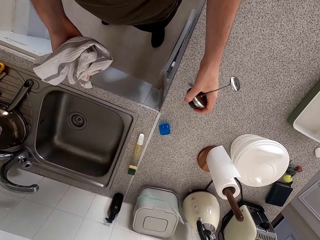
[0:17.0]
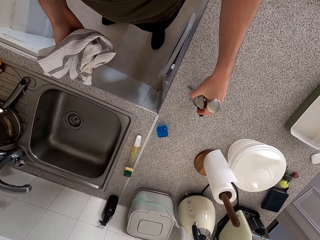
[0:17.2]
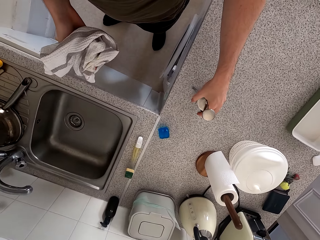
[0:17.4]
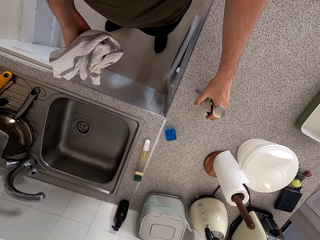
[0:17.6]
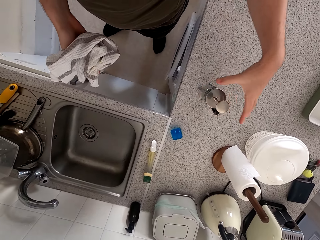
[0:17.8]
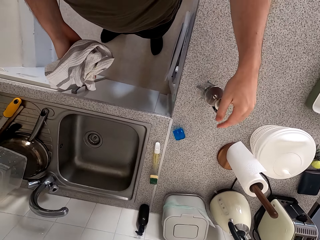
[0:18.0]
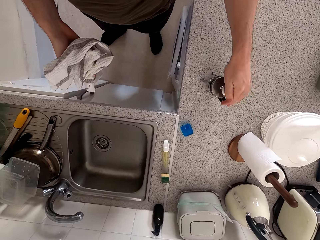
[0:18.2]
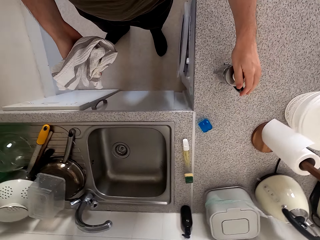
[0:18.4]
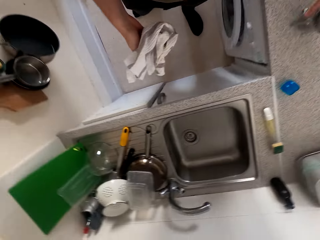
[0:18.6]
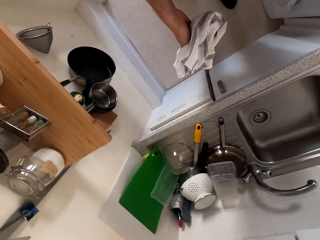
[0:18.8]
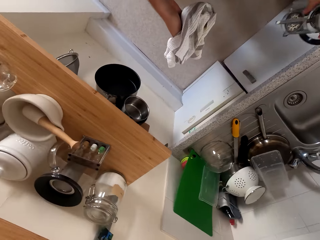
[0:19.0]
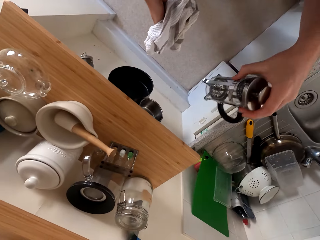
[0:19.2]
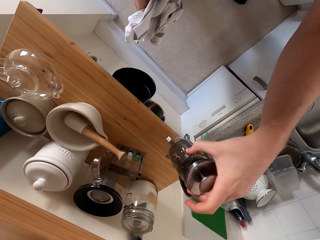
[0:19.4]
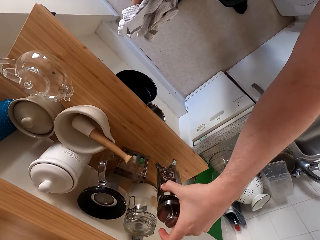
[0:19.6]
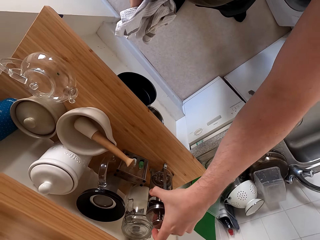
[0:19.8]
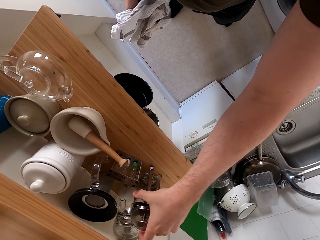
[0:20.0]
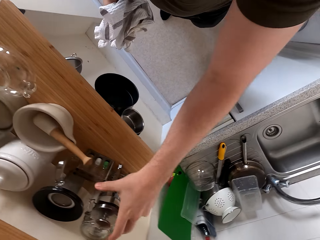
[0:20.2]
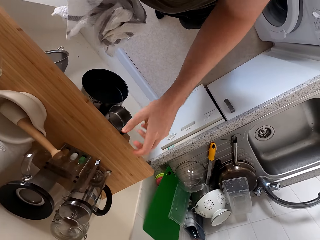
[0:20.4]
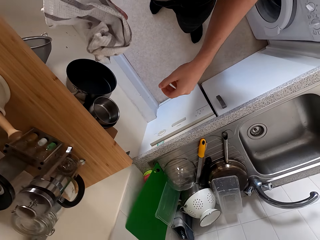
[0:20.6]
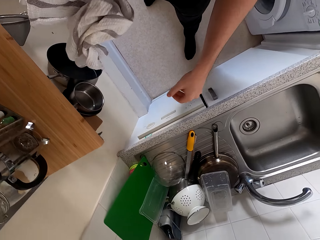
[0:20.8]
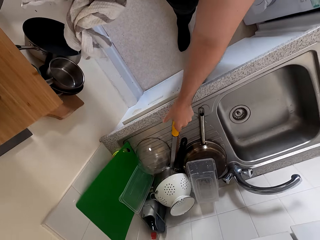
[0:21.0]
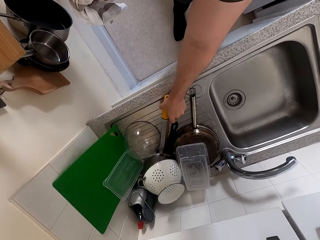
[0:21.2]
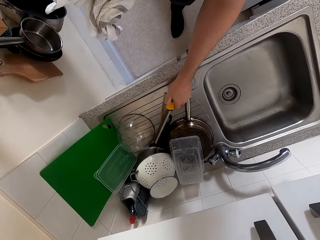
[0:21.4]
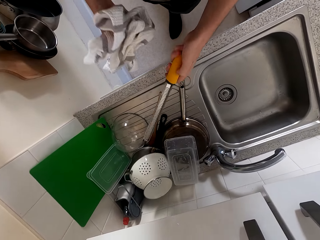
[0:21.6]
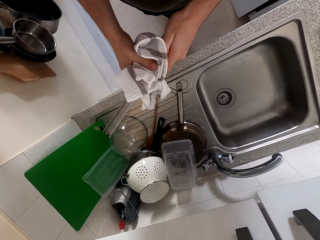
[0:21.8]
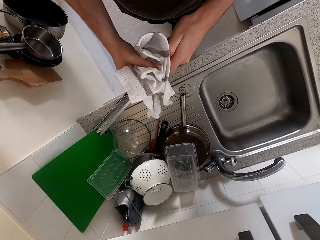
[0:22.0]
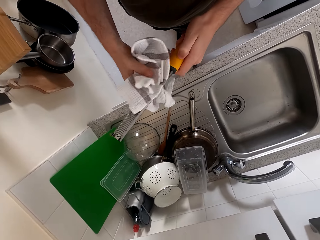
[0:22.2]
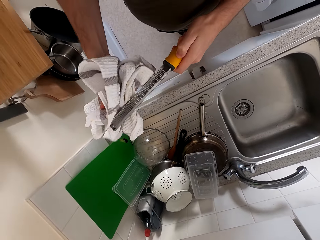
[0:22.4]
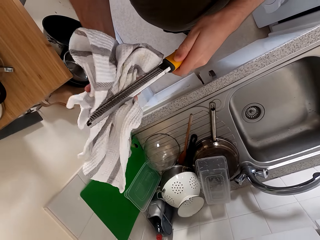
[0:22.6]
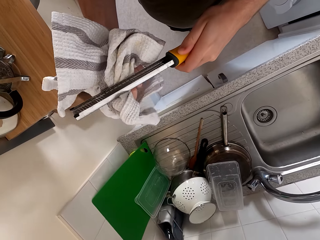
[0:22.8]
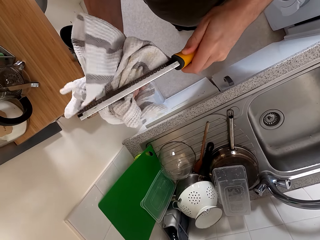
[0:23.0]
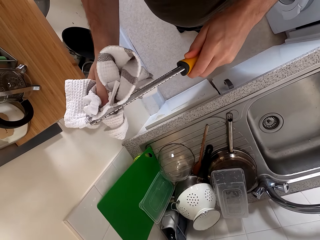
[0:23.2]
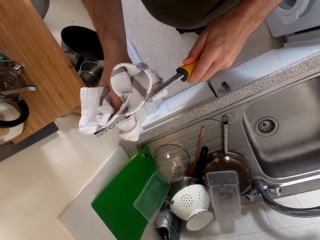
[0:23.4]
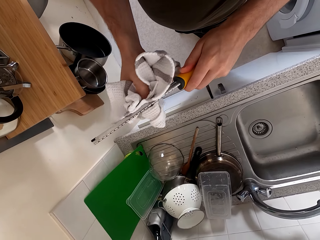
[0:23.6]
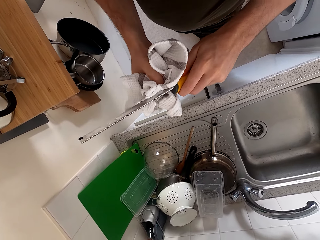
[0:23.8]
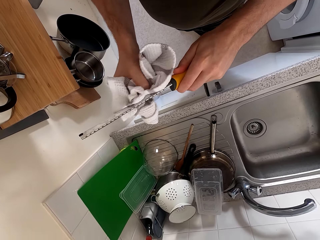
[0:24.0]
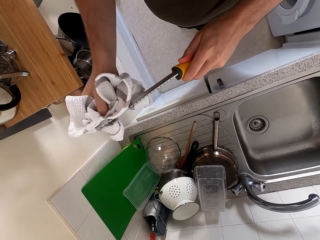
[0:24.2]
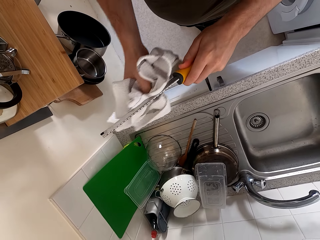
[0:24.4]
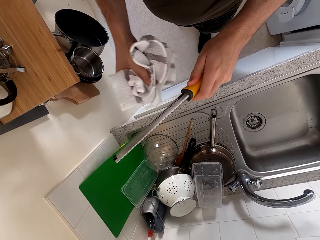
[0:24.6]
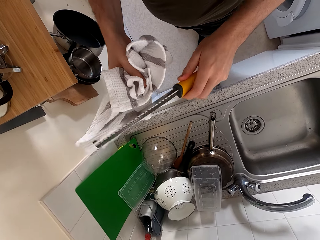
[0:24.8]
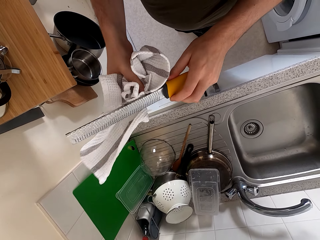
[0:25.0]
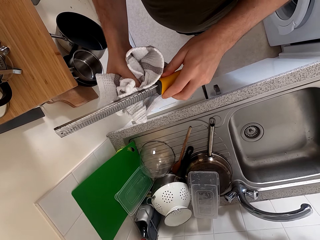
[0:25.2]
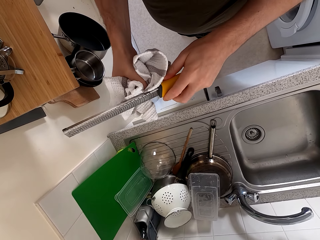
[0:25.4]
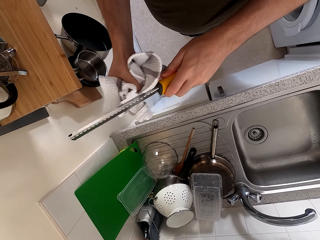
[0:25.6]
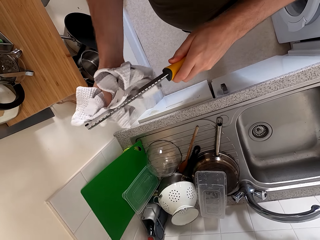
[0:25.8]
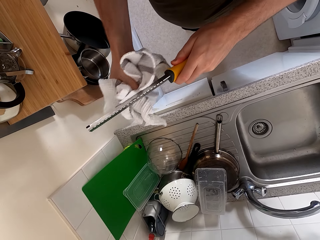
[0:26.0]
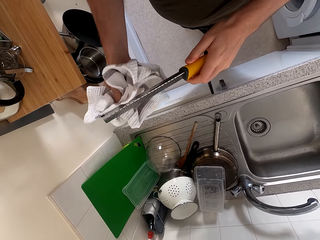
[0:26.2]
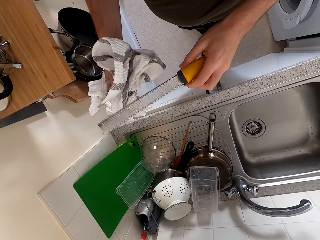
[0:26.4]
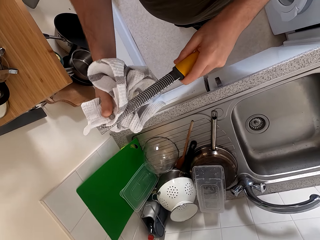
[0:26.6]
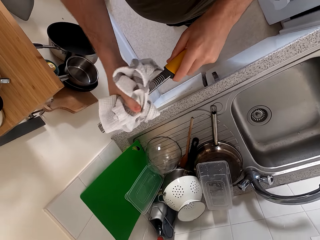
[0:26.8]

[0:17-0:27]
The camera wearer puts something in the glass on the kitchen cabinet. They move the glass or cup. They place the cup on the kitchen cabinet. They move hands. They pick up a grater or knife. They wipe the grater with a towel.

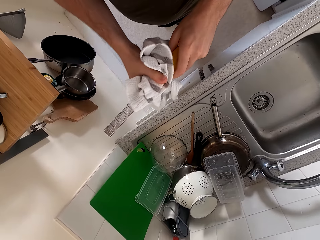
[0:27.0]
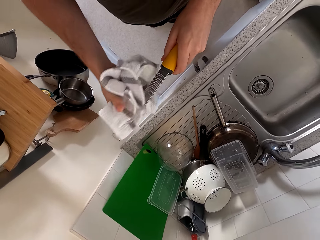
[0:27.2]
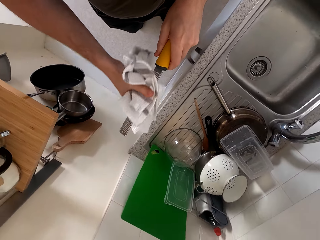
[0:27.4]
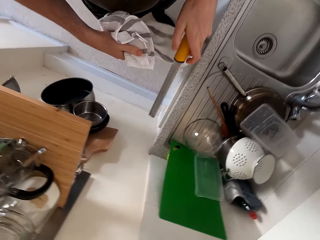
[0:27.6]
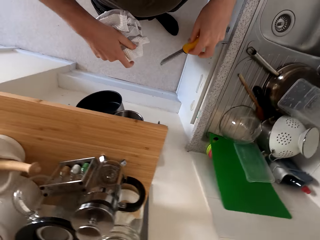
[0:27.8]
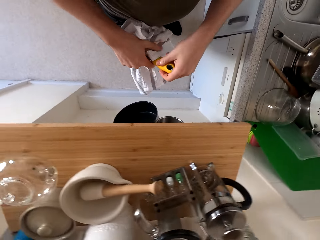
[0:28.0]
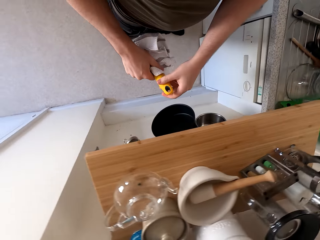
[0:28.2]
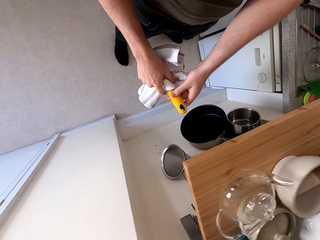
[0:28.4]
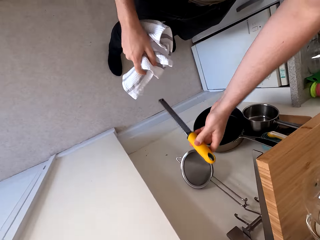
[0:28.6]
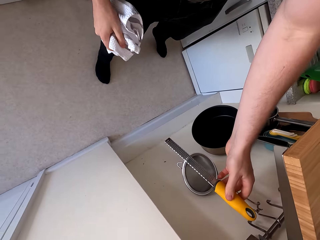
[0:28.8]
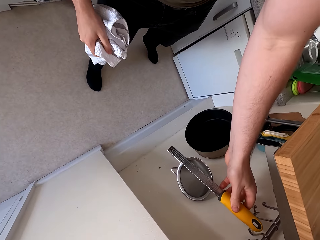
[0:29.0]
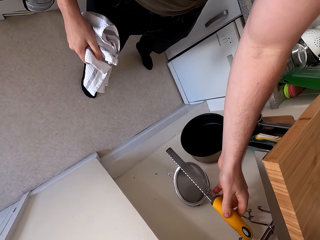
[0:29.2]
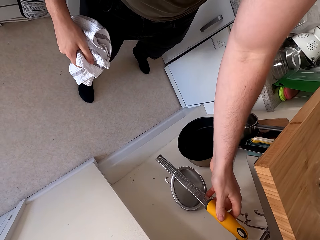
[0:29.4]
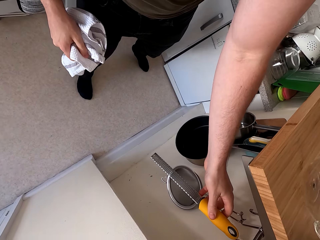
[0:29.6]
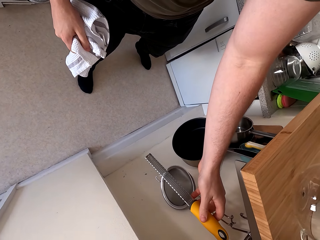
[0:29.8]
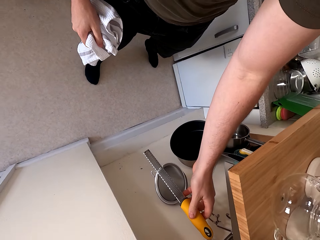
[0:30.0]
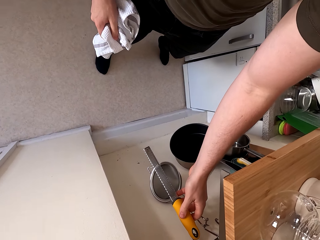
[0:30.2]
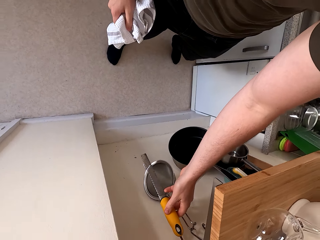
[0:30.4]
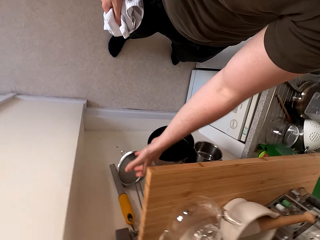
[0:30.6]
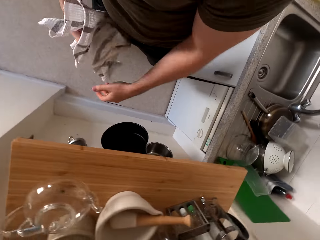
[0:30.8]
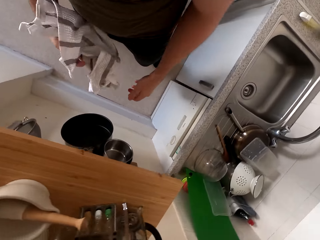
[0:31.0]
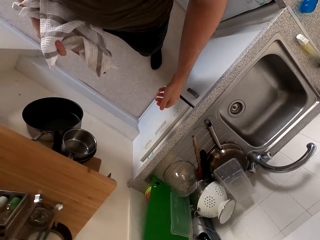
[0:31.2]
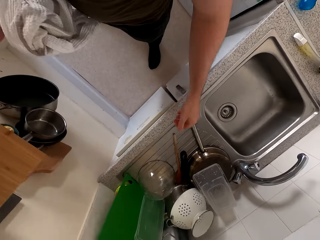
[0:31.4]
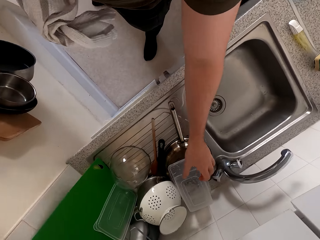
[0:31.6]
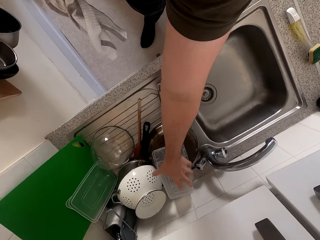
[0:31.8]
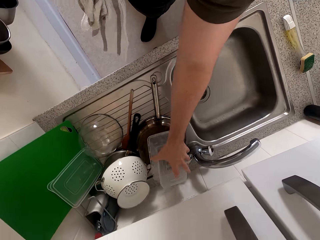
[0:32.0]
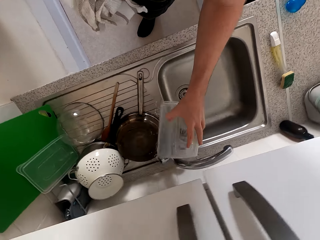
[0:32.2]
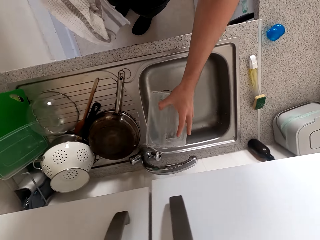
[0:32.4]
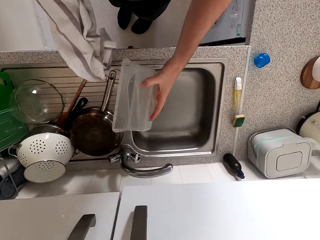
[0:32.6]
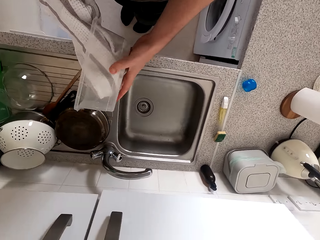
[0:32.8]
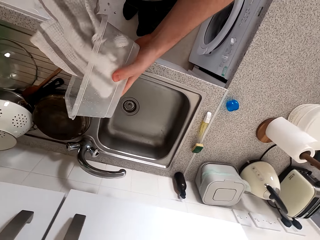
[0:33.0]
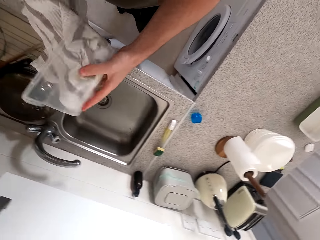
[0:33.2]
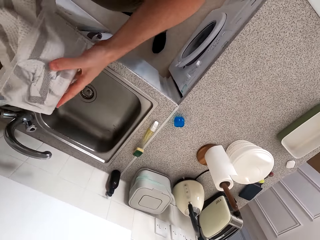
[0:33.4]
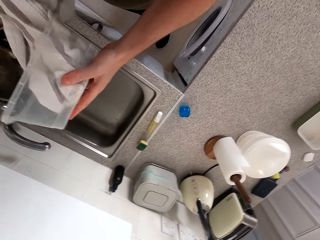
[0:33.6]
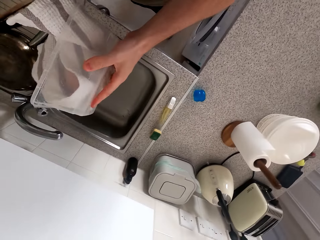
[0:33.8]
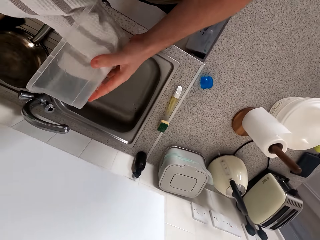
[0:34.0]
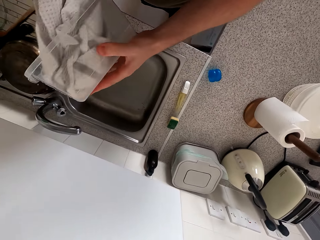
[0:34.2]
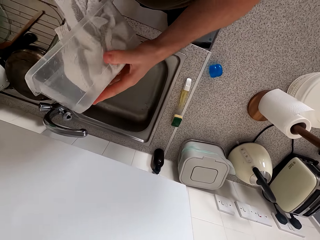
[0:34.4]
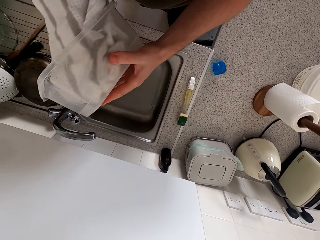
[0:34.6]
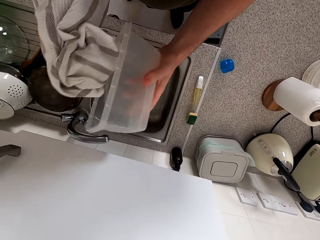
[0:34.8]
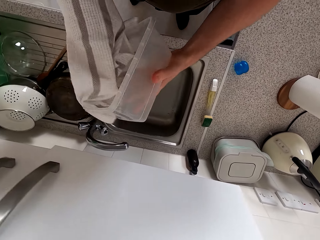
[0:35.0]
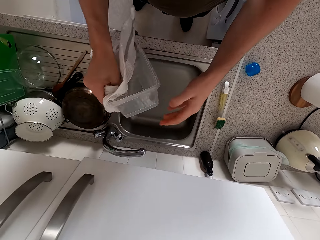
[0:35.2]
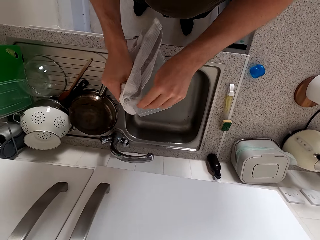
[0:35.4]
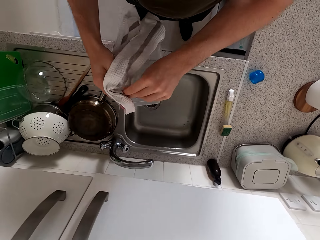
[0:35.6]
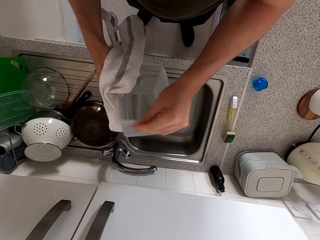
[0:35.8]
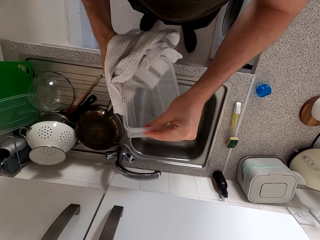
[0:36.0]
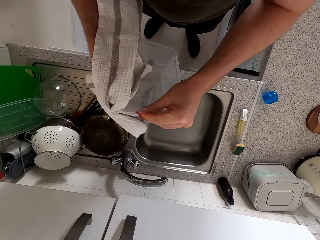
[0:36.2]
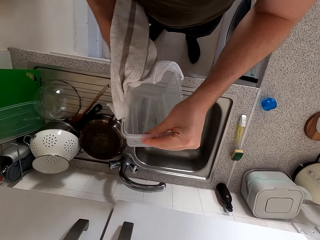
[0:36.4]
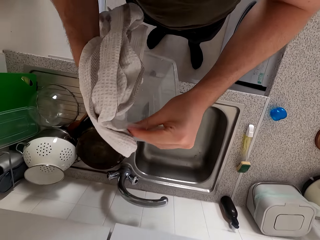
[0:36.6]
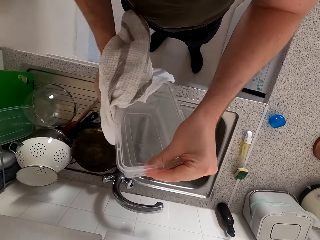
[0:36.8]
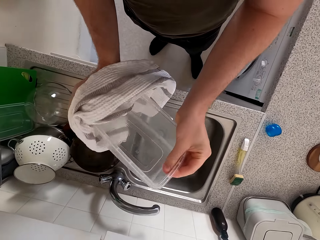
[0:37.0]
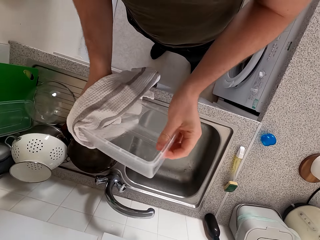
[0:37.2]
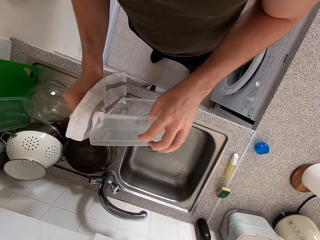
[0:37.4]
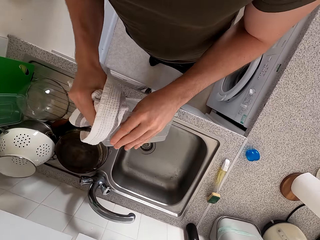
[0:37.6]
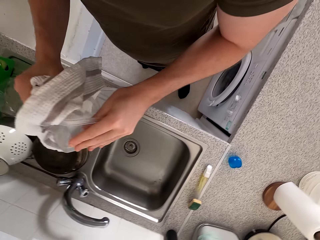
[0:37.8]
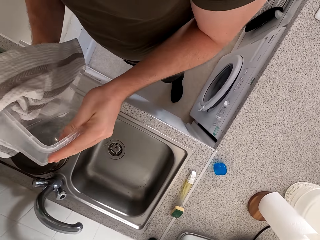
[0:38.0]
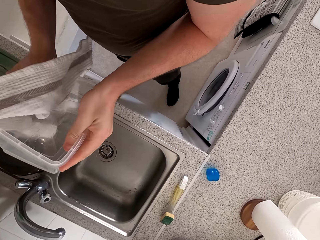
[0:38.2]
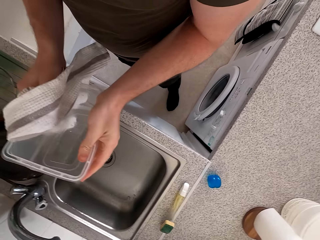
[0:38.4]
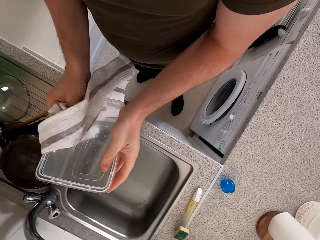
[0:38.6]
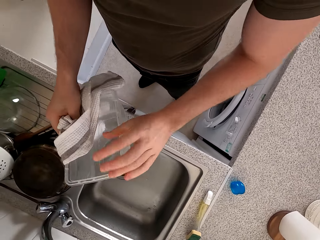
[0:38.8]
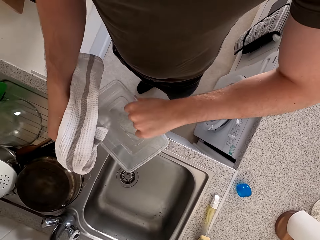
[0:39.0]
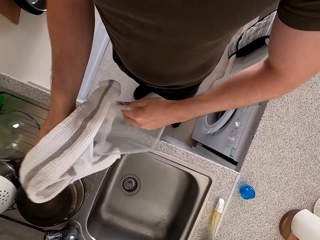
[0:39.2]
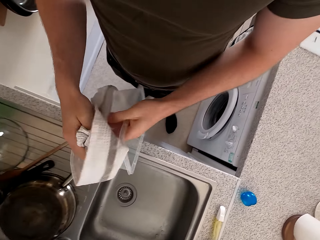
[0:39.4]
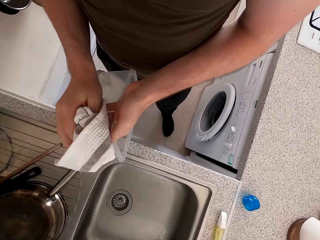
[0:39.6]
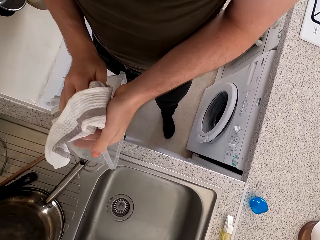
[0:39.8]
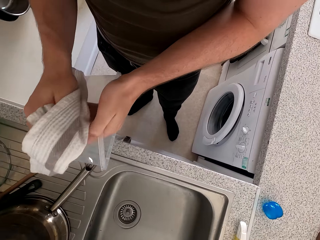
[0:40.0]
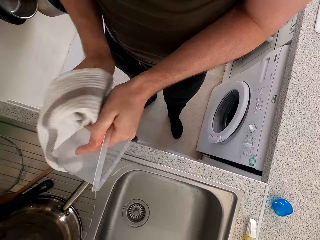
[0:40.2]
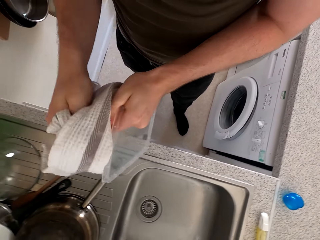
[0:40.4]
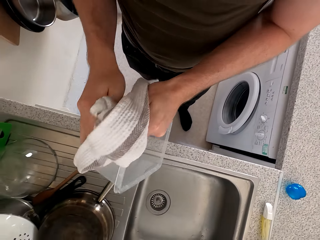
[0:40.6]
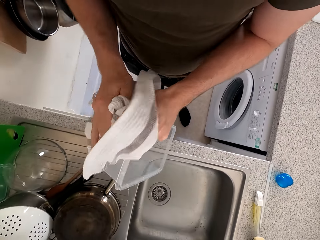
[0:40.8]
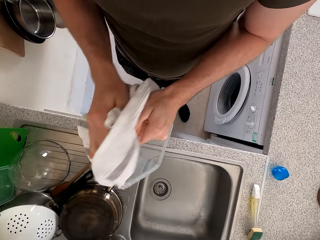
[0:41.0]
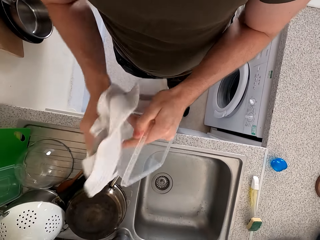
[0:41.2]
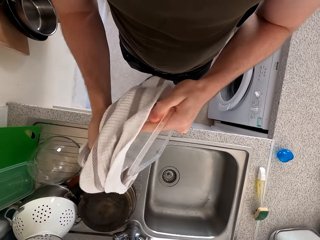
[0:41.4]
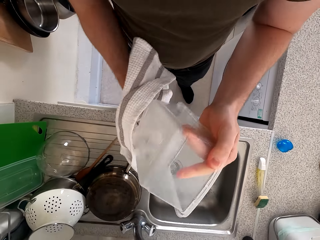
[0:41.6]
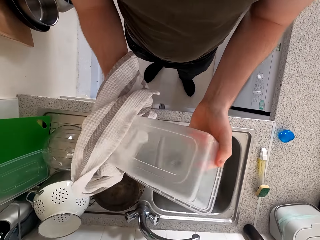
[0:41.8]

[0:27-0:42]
The camera wearer hangs the grater on the hook. They move hands, pick up a container, and wipe the container with the towel.
